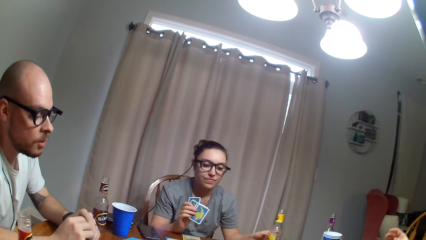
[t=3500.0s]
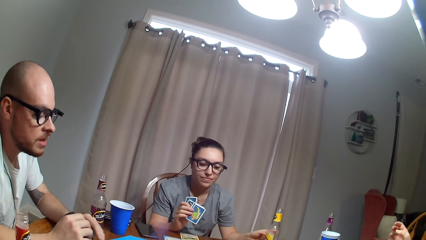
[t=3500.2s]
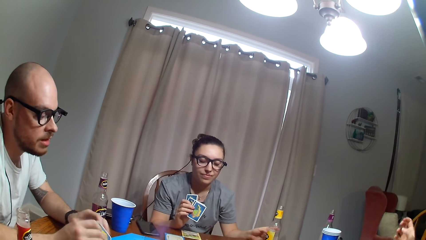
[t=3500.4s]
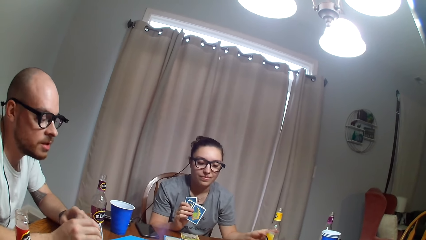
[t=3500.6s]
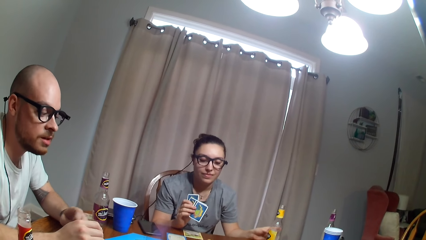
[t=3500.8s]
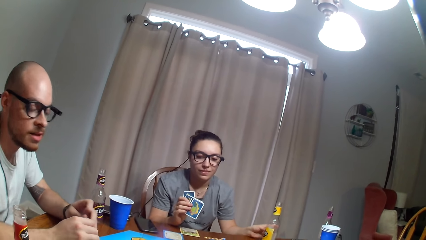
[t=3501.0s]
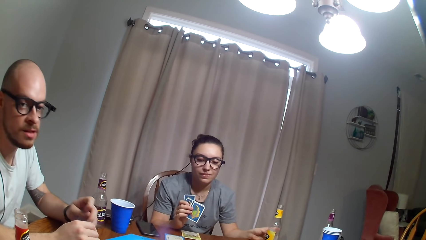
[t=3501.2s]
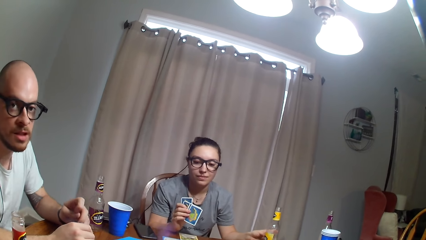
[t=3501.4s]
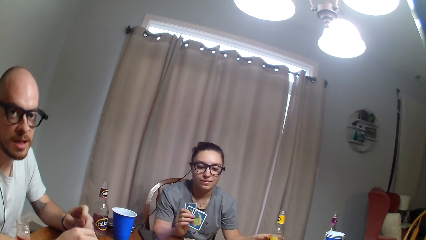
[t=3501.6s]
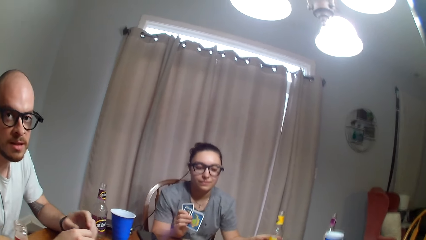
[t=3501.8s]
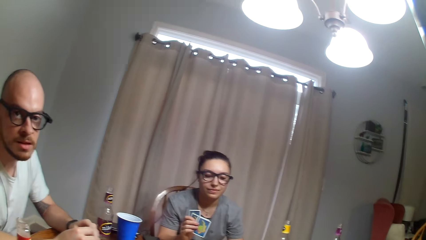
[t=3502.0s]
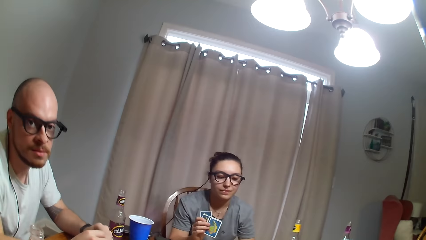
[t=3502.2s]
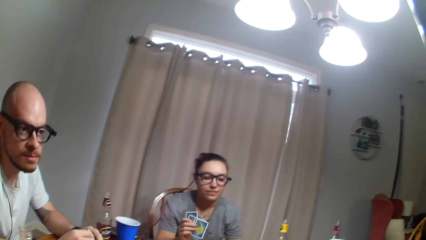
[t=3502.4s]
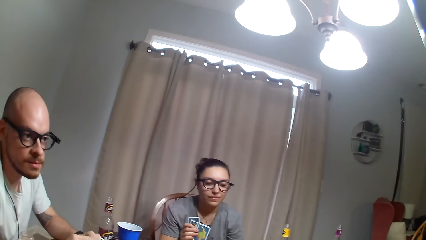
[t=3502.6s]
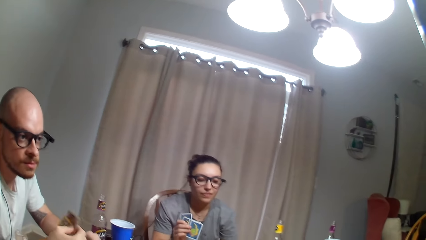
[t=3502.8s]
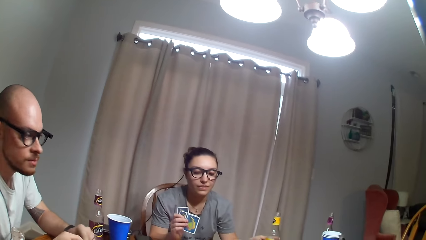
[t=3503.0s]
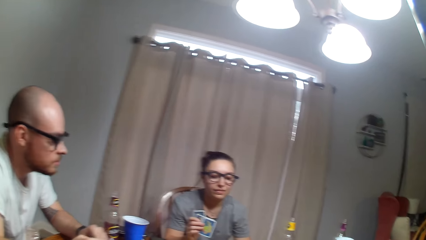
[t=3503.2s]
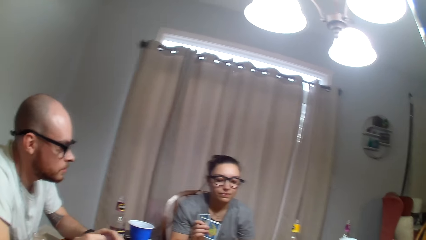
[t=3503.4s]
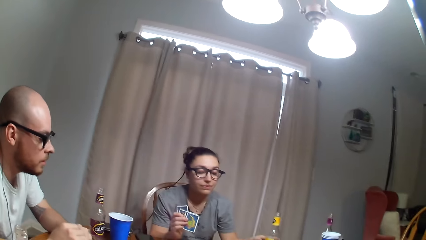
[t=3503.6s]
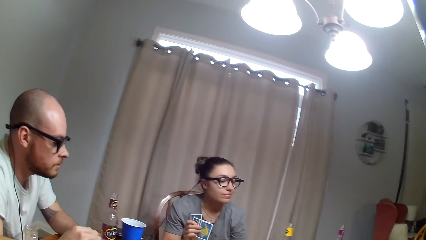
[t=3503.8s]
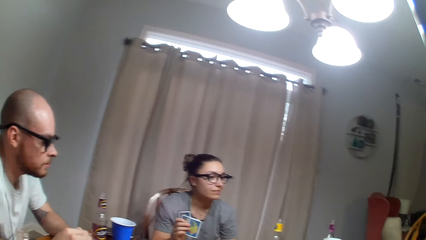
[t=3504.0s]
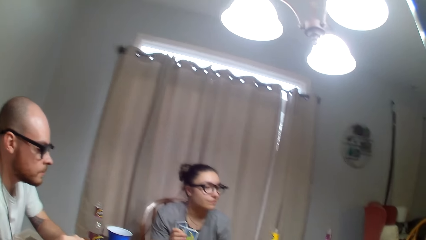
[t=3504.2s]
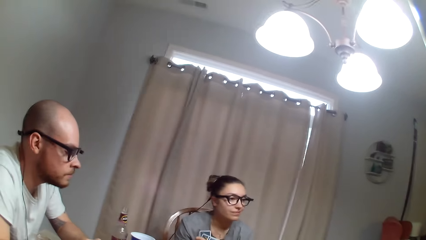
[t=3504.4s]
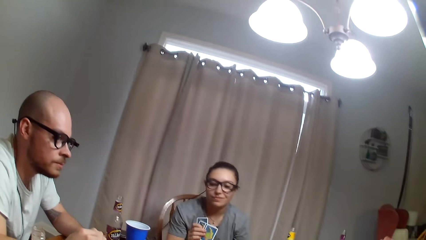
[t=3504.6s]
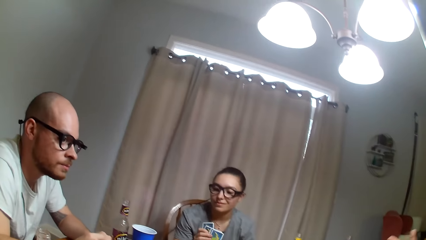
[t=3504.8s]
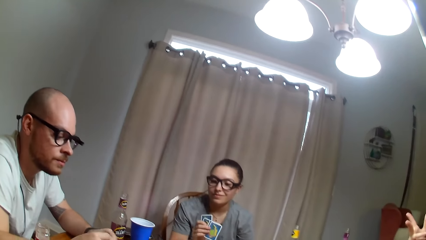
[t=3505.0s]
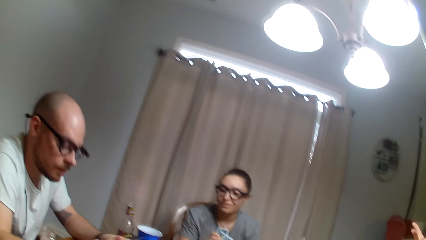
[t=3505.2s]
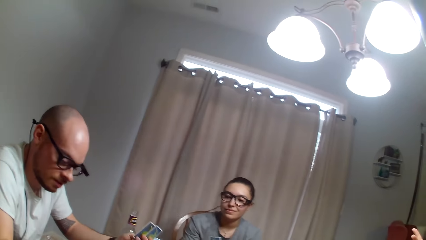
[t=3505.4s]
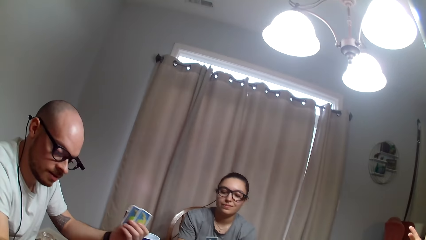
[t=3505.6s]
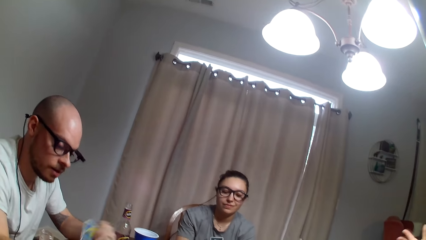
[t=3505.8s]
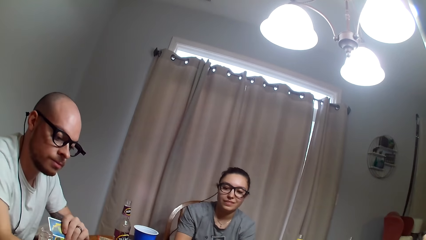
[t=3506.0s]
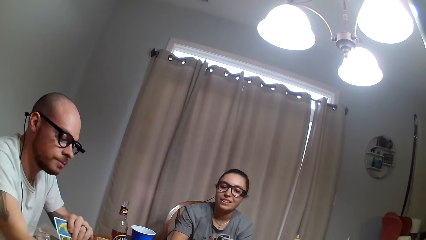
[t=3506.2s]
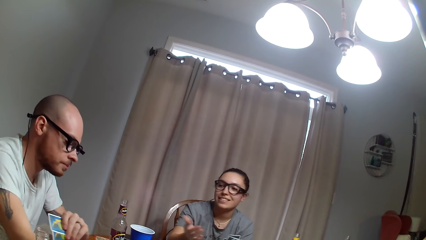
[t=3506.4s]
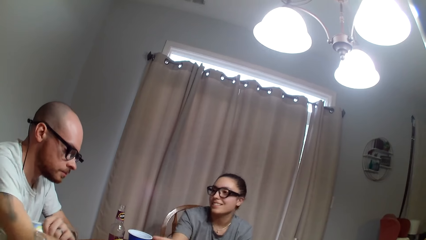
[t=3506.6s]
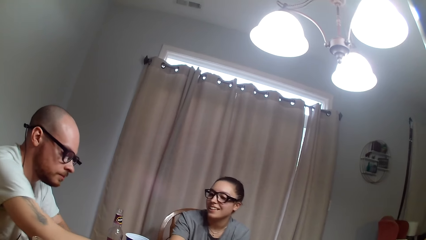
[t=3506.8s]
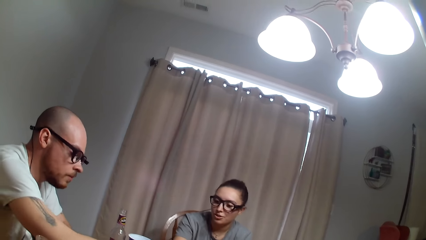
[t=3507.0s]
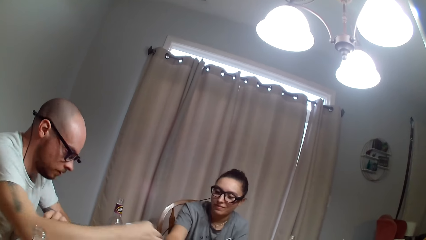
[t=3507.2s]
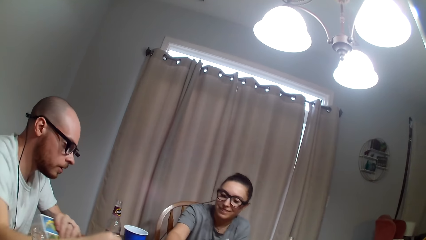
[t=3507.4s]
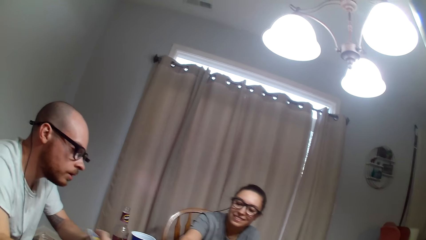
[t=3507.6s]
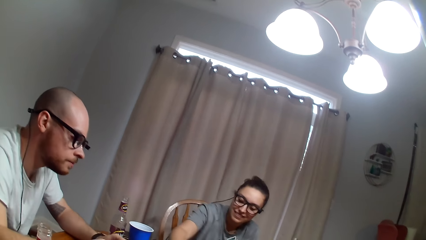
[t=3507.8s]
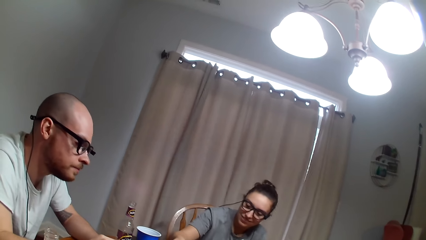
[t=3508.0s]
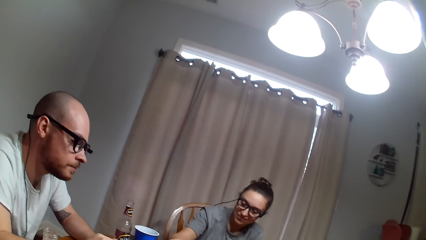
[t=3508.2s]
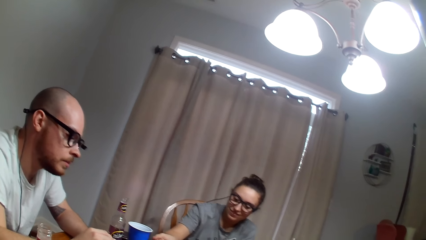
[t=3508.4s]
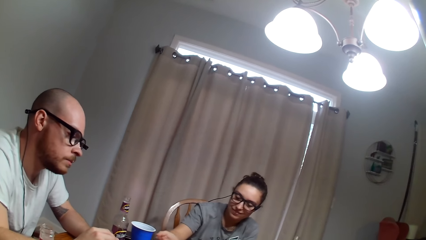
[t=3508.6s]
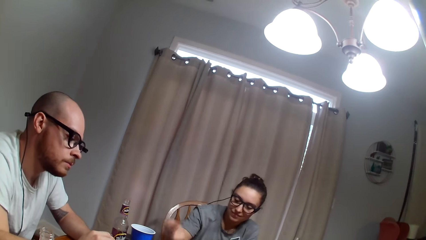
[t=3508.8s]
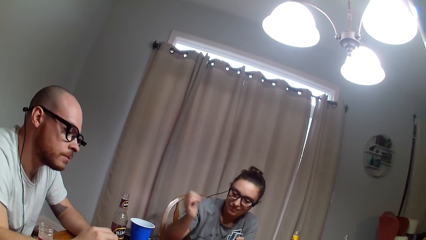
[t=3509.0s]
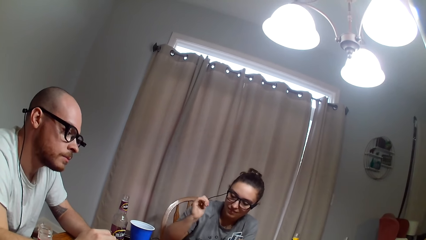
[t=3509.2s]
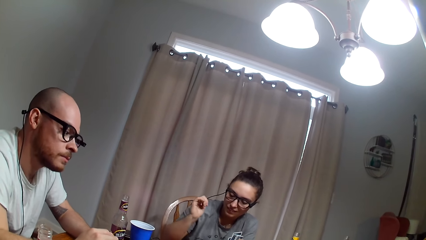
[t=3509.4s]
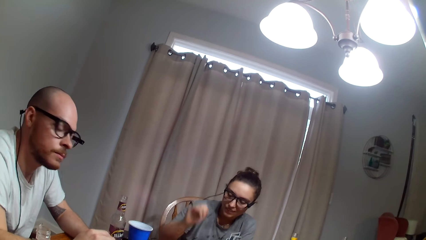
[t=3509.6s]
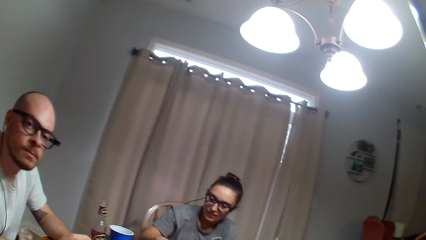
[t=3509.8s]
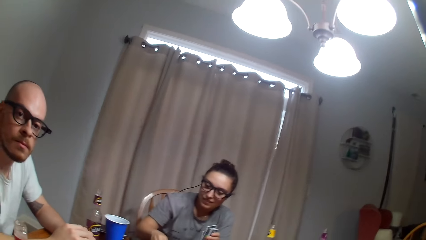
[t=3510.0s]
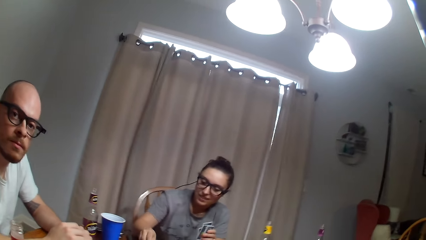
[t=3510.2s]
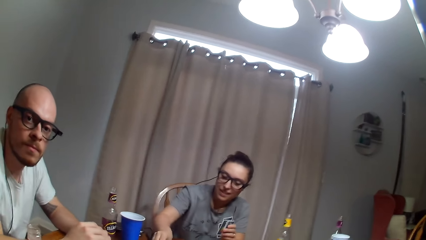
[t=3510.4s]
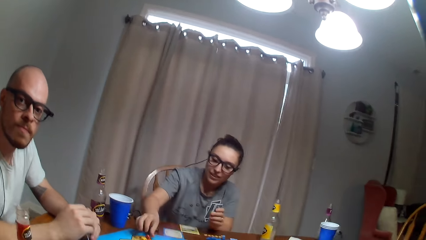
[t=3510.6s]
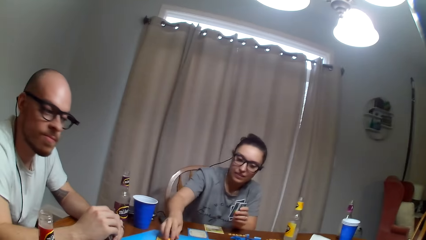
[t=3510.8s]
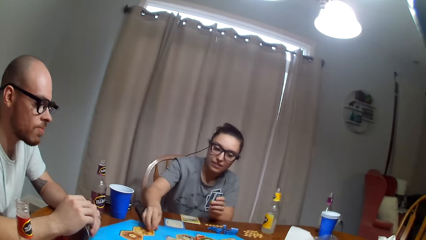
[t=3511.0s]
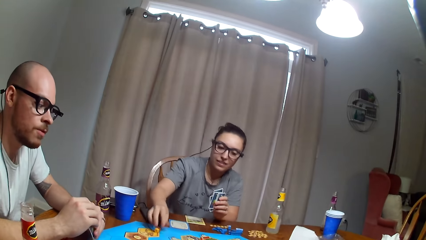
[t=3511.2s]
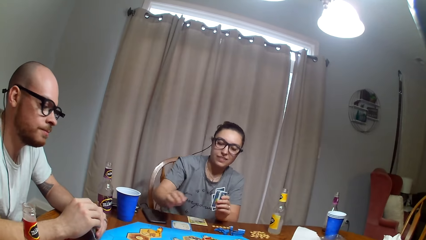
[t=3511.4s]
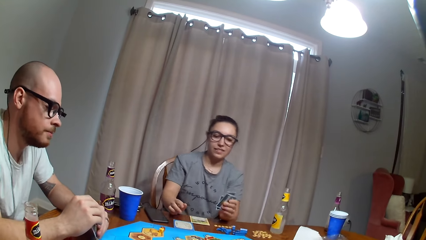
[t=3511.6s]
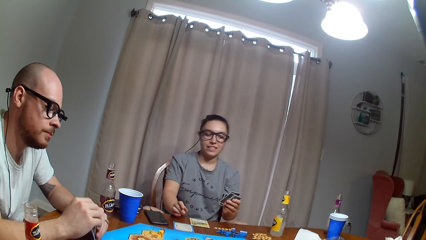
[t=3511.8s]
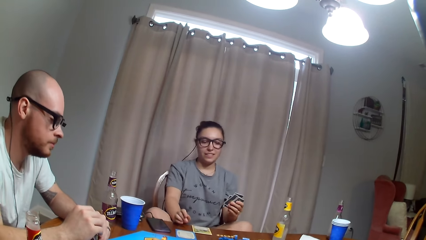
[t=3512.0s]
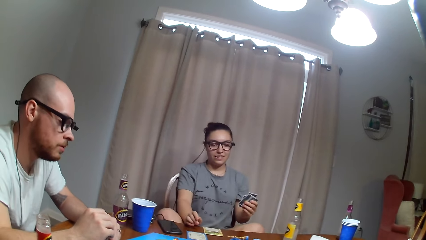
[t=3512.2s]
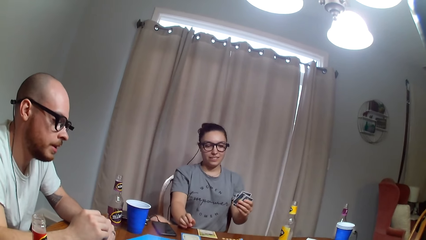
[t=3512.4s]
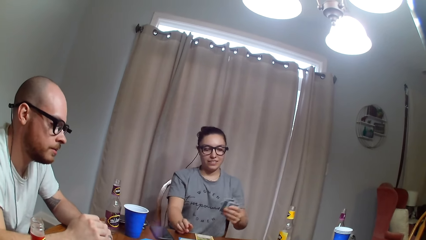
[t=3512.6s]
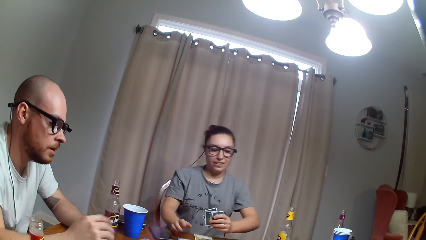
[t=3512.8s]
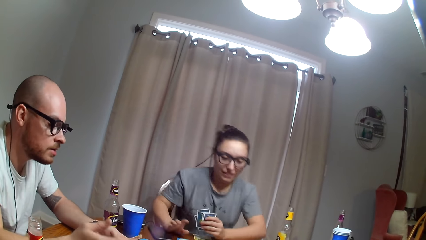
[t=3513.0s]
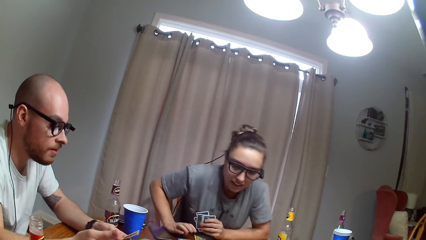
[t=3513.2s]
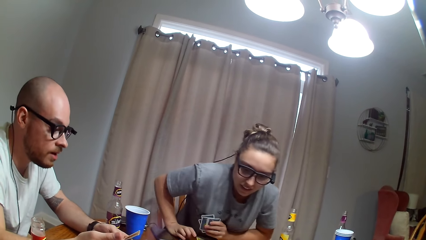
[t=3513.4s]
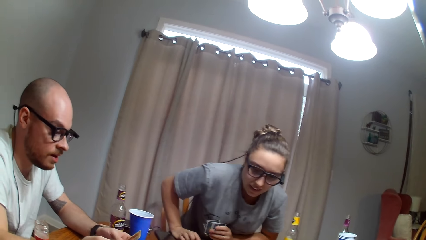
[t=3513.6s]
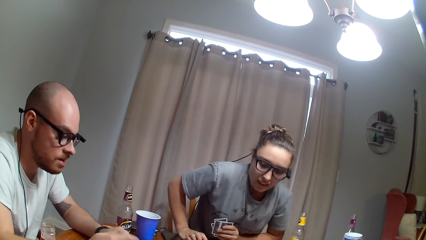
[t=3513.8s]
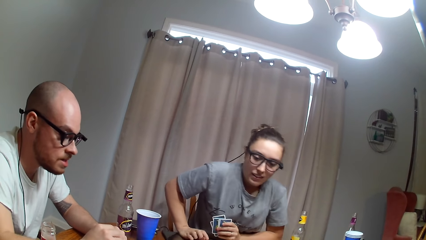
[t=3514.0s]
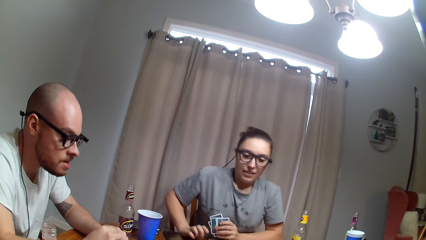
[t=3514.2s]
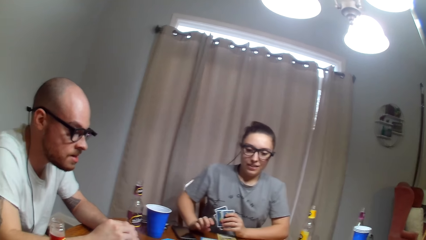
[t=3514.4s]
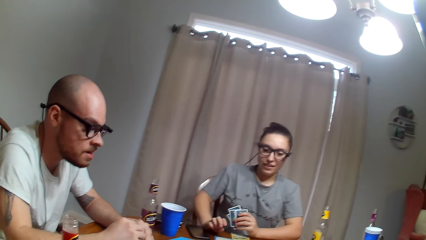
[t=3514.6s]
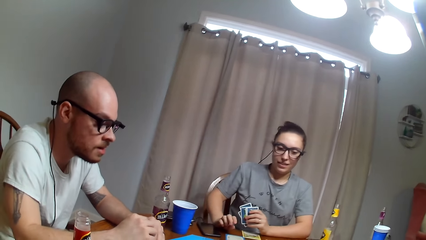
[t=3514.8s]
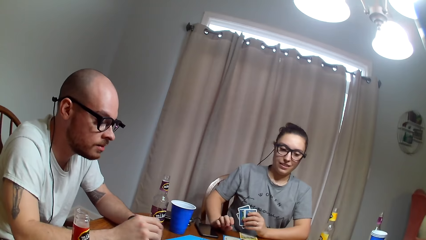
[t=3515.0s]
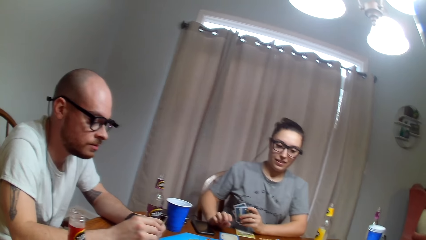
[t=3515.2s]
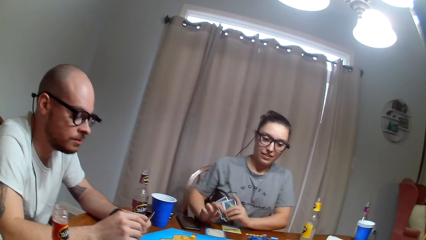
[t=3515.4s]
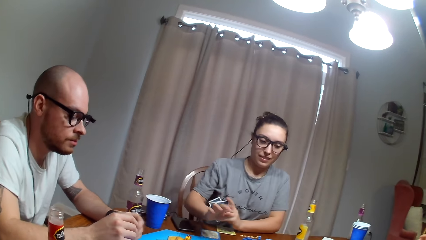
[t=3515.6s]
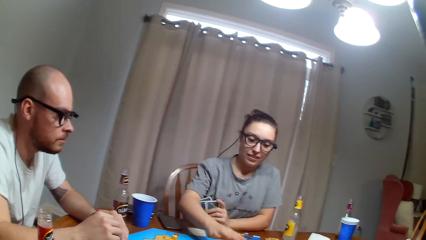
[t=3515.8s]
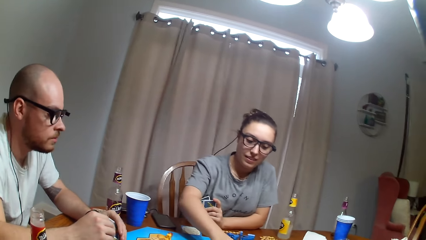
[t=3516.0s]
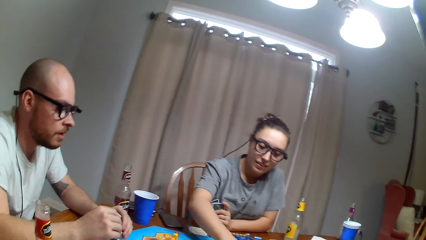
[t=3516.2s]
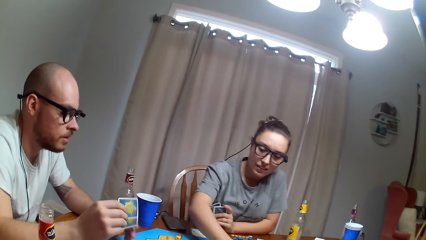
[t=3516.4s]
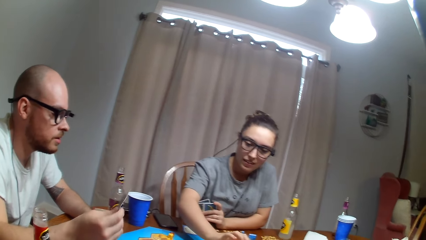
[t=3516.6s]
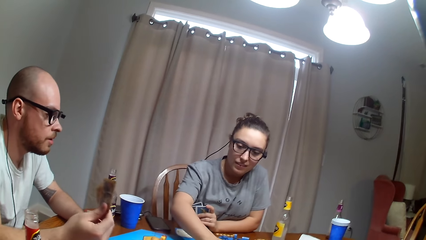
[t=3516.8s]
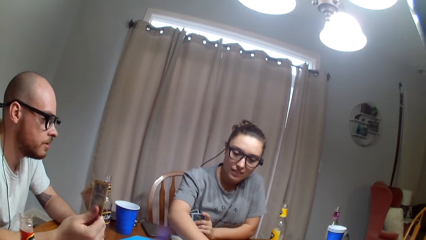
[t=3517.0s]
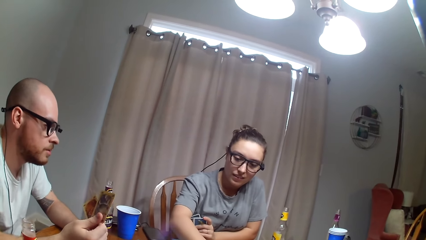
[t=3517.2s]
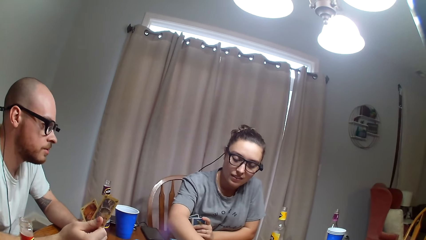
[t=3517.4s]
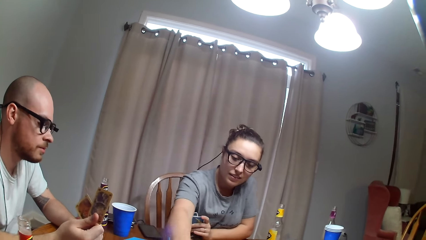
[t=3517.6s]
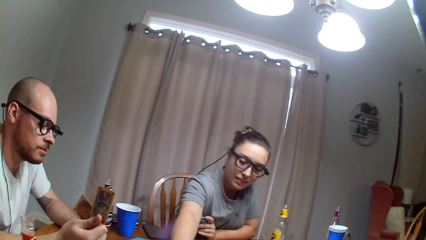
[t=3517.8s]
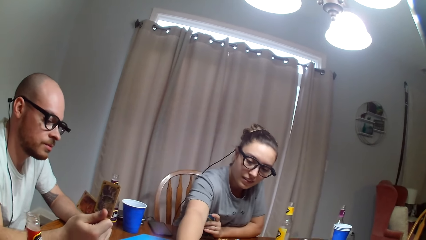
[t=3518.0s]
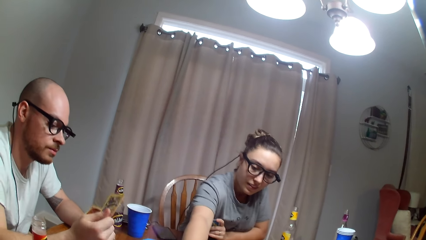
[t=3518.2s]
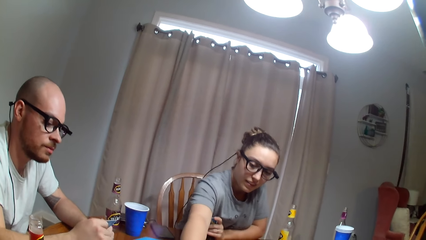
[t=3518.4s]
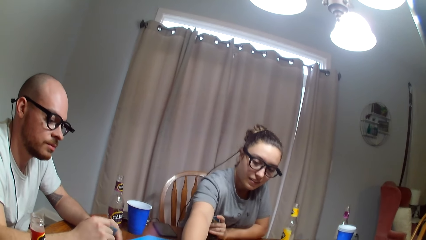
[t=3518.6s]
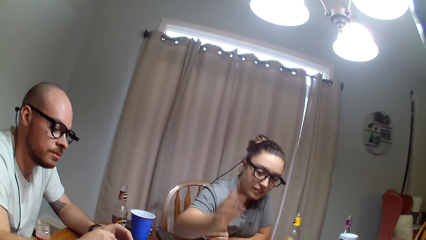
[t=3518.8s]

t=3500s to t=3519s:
A person dialogues to the camera wearer. Another person talks to a woman. The first person plays the tabletop board game. The woman touches the phone. The camera wearer dialogues to the first person. The woman throws the dice. The woman stretches. The woman moves the token on the board and plays the tabletop board game.
